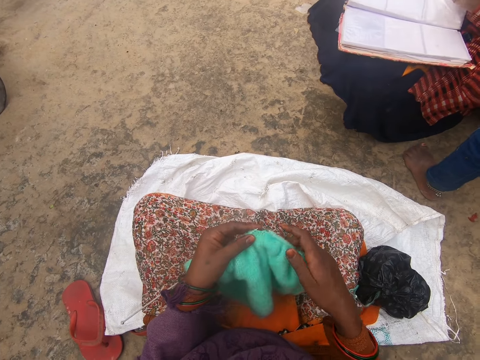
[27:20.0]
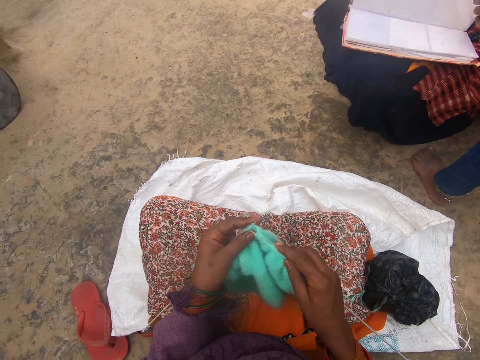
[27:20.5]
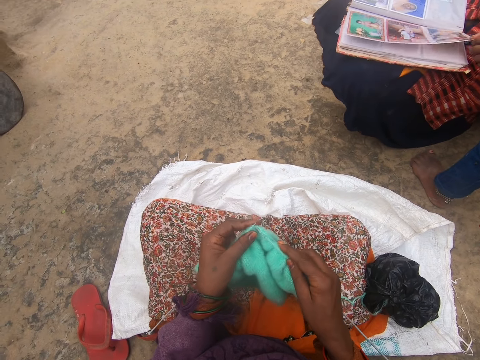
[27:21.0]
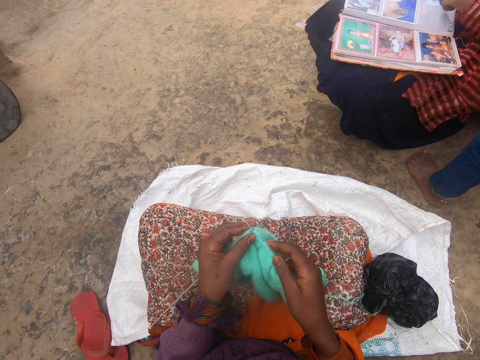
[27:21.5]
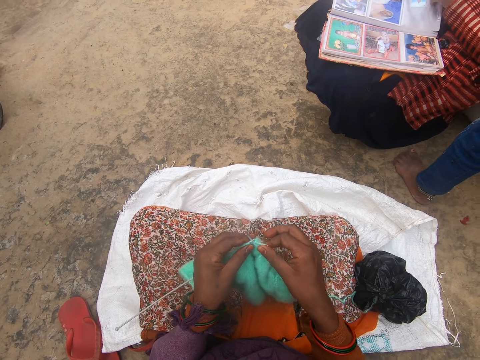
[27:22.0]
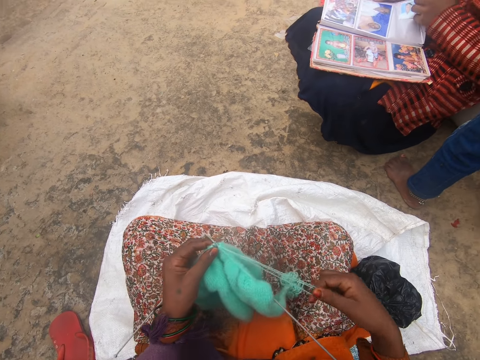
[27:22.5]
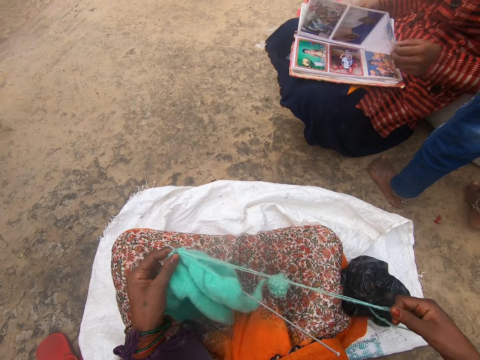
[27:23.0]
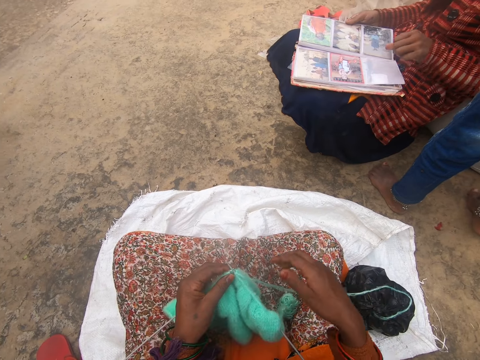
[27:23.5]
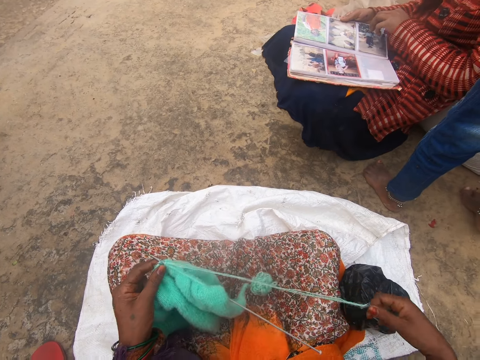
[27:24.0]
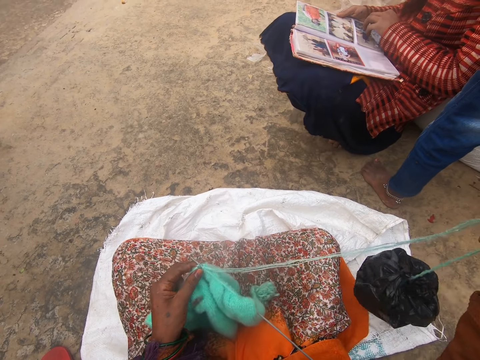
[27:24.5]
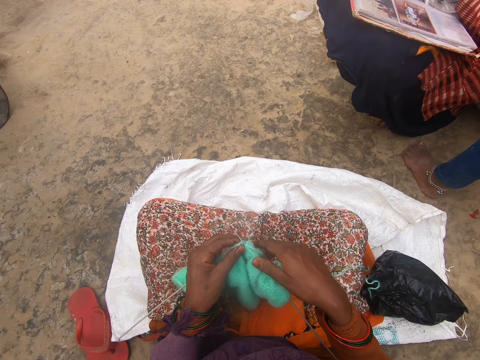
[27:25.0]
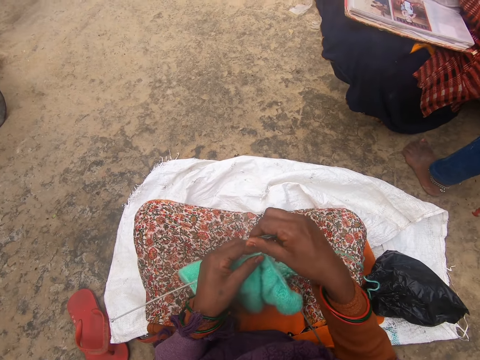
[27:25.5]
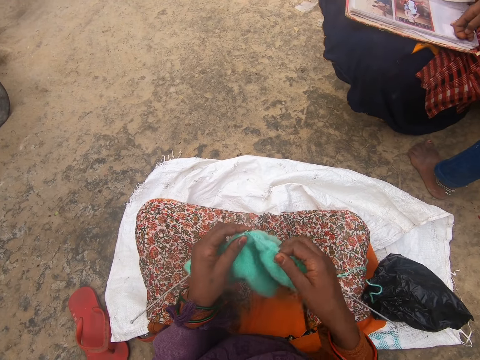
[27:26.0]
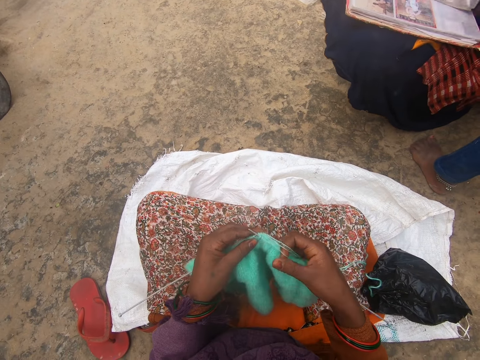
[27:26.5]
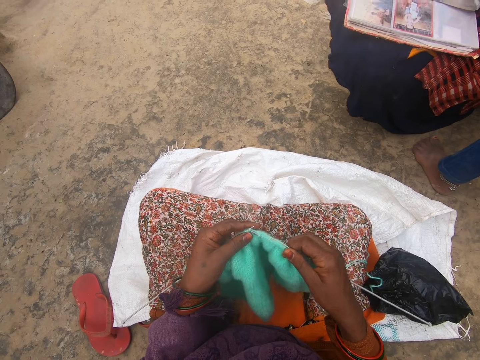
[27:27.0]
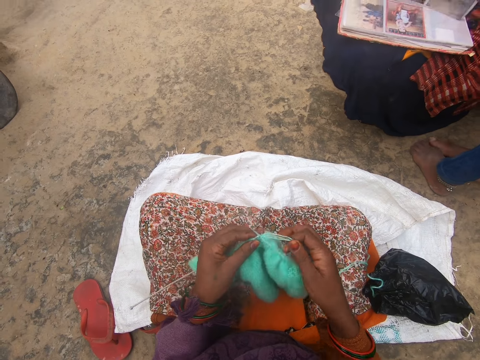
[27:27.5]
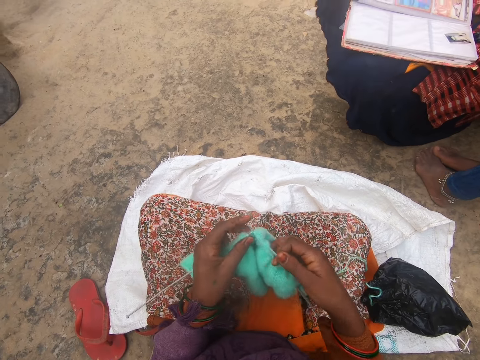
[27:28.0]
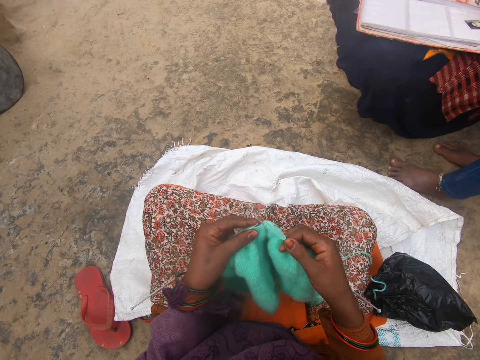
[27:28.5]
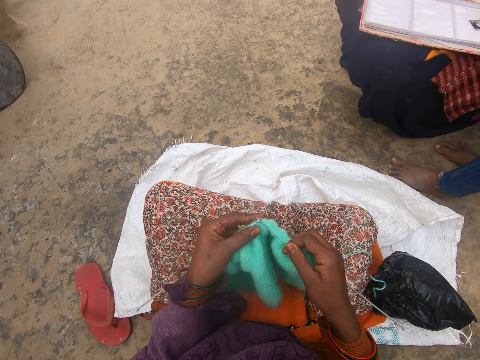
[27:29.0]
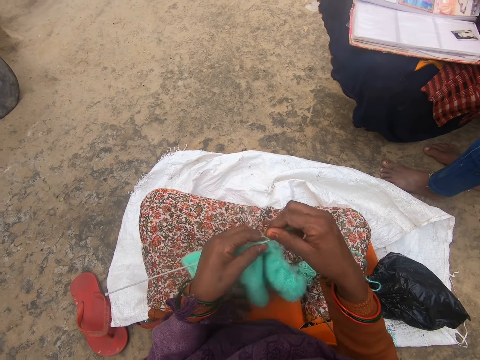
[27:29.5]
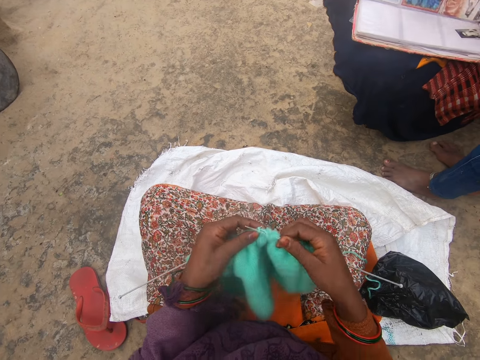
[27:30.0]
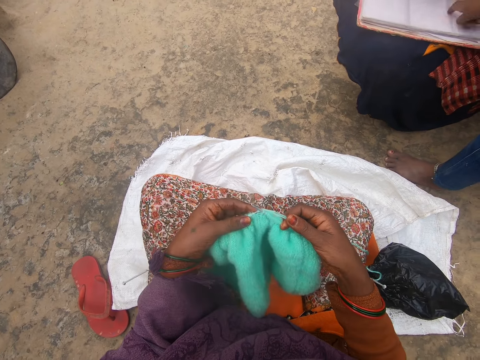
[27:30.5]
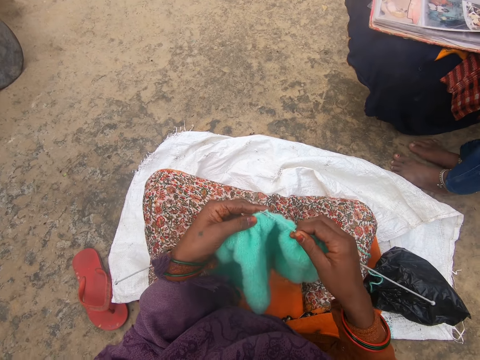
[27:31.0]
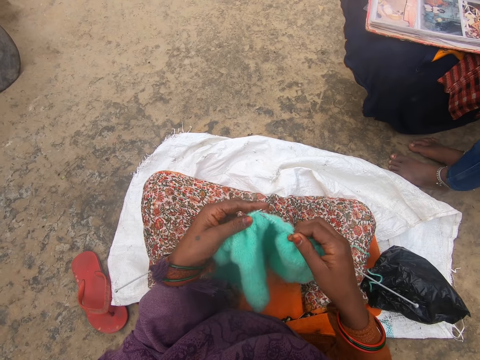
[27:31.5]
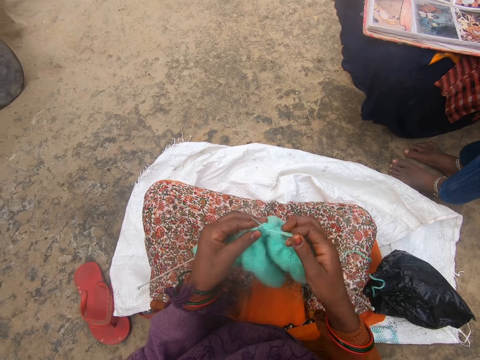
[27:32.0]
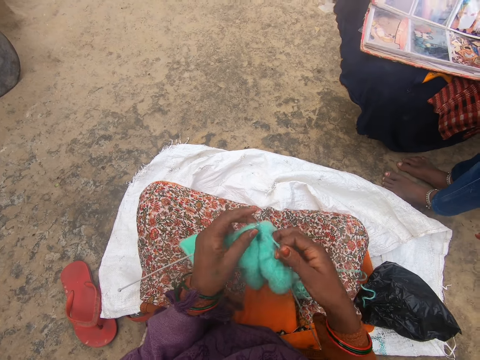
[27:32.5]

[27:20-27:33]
The camera wearer aligns the thread. They sew the fabric. They knit.

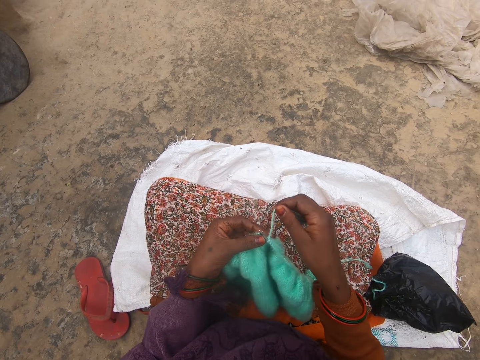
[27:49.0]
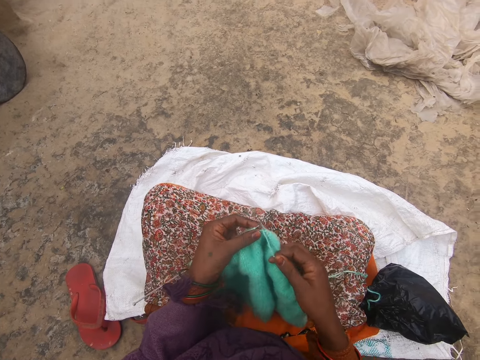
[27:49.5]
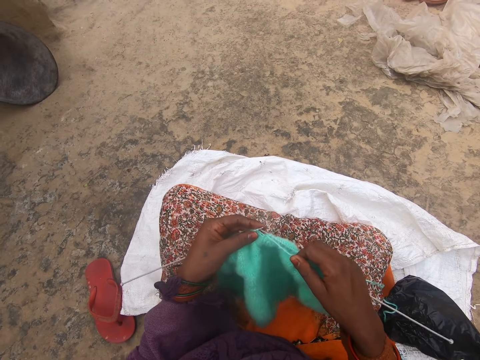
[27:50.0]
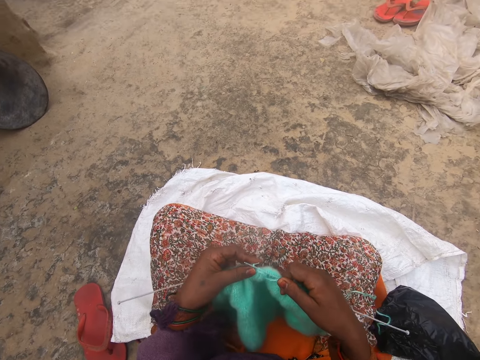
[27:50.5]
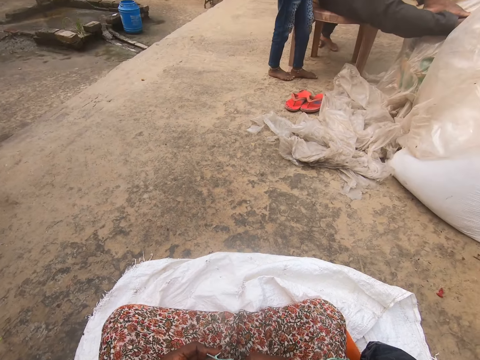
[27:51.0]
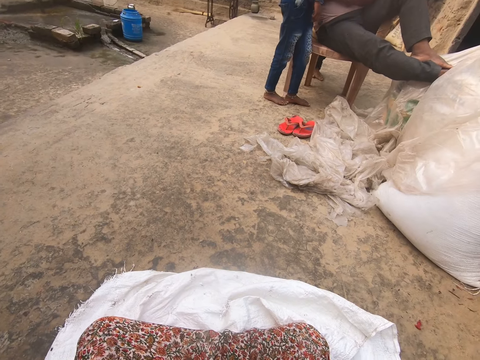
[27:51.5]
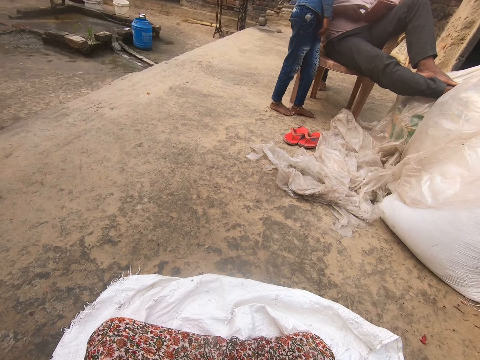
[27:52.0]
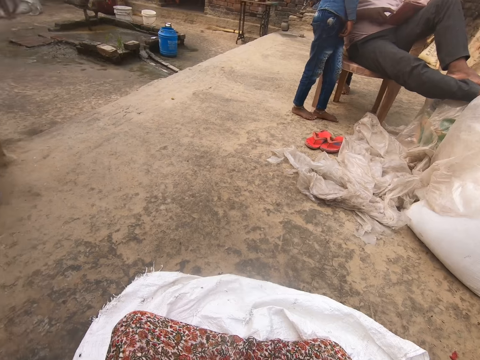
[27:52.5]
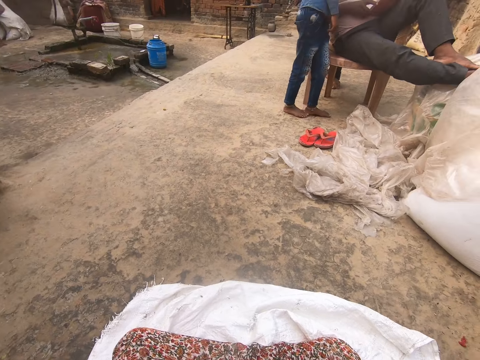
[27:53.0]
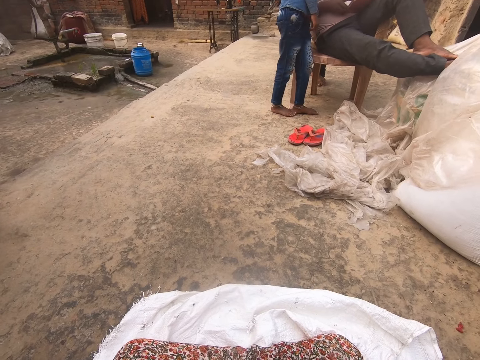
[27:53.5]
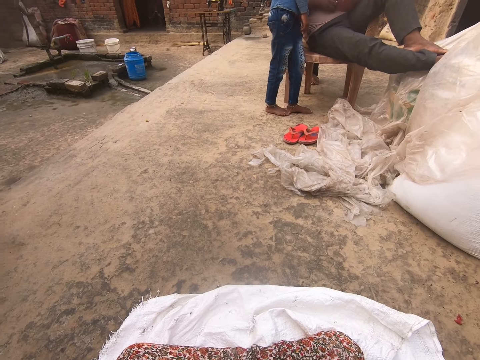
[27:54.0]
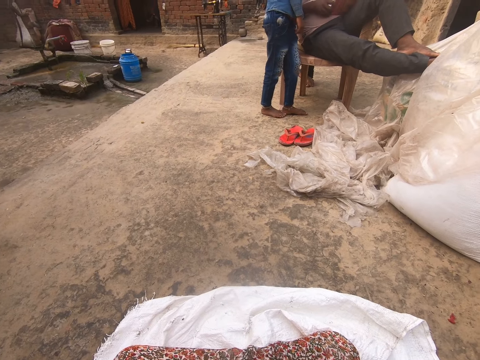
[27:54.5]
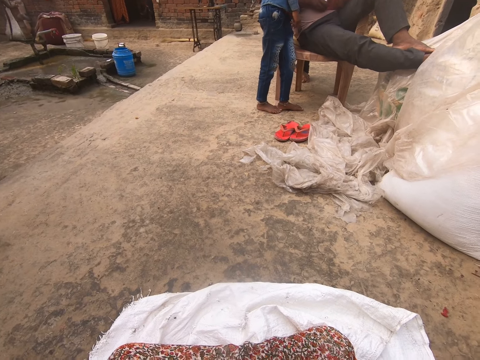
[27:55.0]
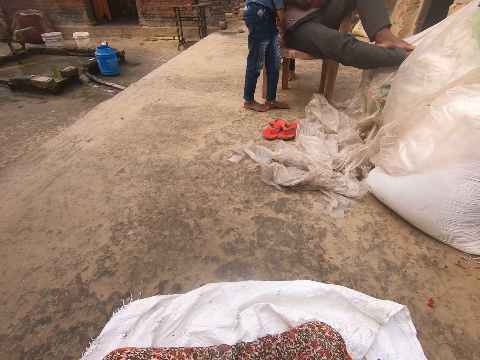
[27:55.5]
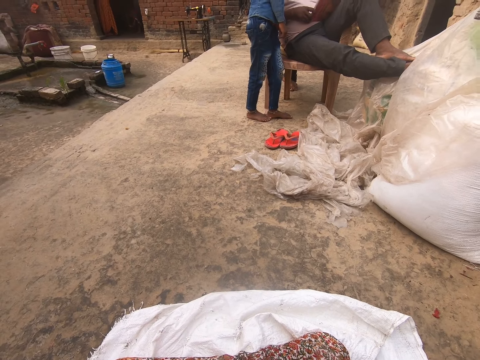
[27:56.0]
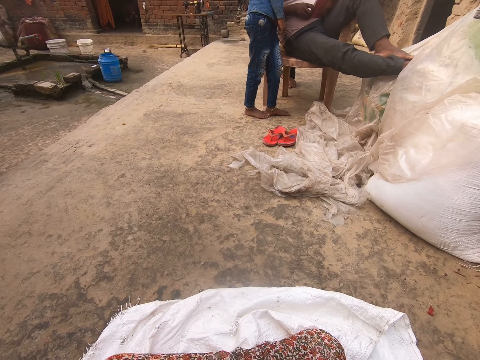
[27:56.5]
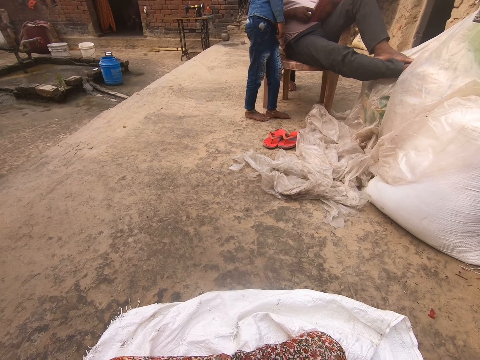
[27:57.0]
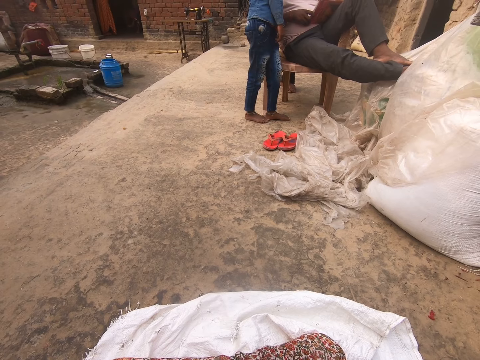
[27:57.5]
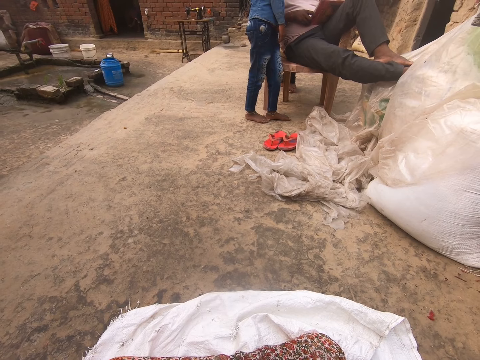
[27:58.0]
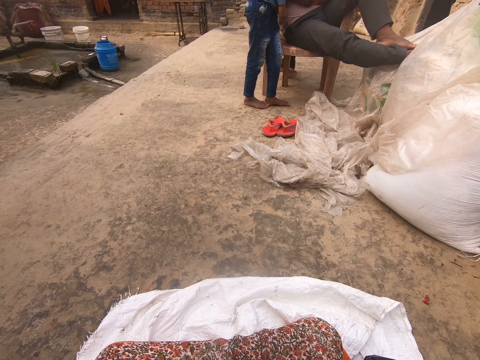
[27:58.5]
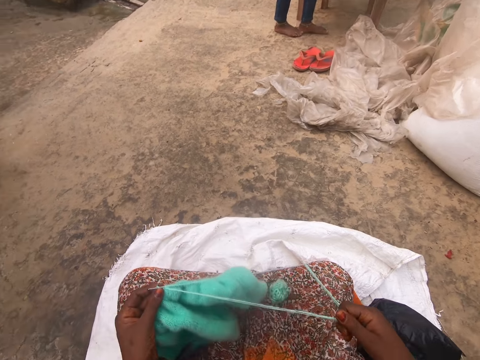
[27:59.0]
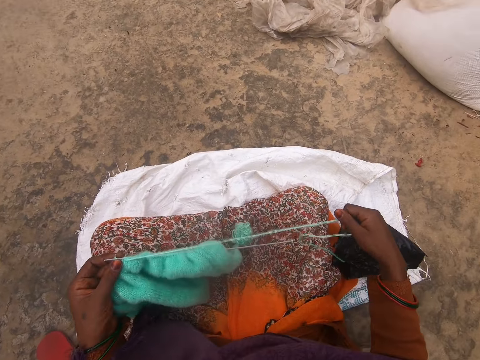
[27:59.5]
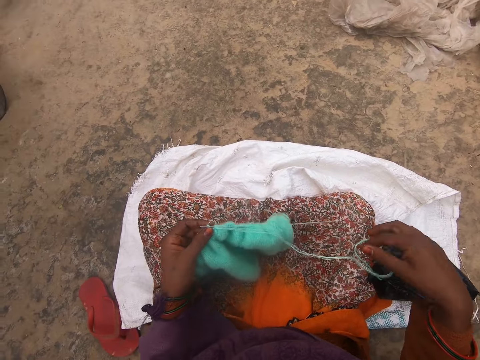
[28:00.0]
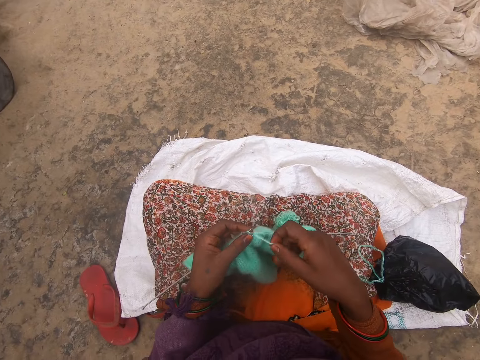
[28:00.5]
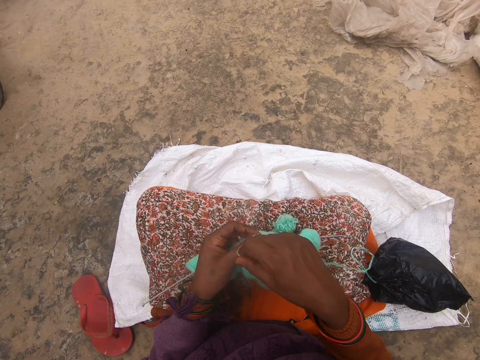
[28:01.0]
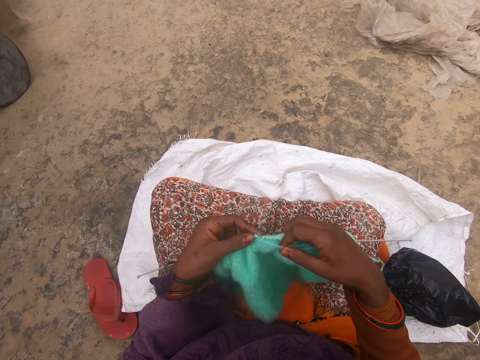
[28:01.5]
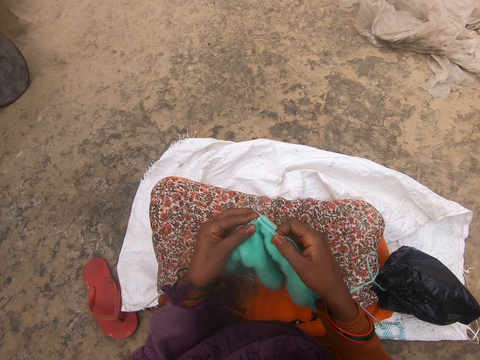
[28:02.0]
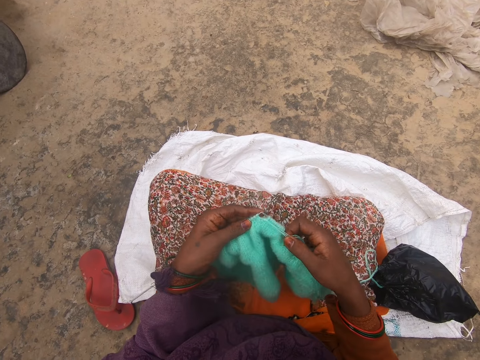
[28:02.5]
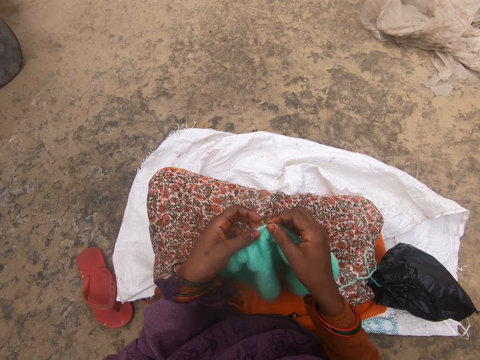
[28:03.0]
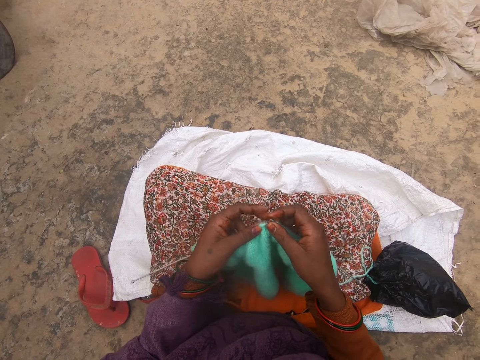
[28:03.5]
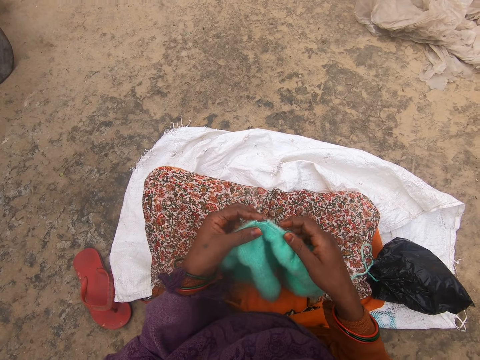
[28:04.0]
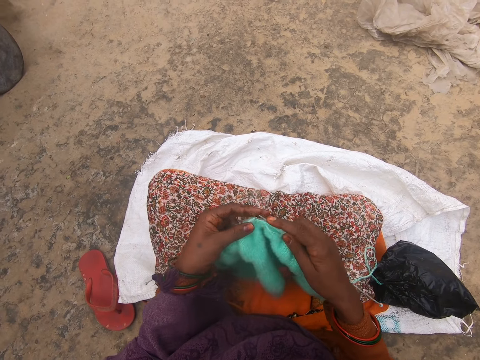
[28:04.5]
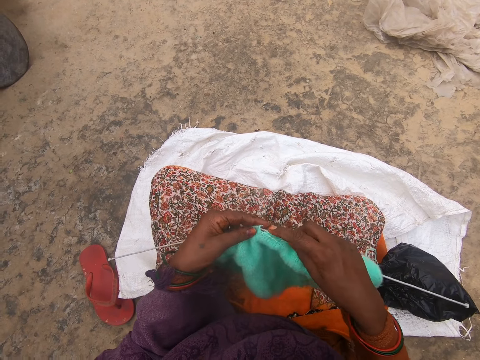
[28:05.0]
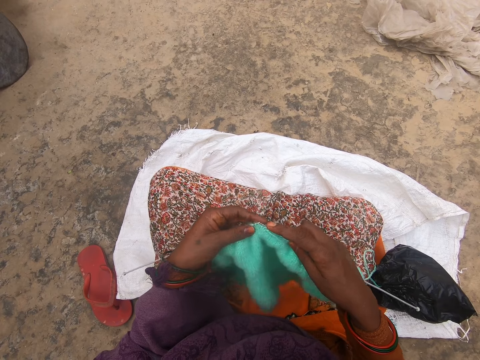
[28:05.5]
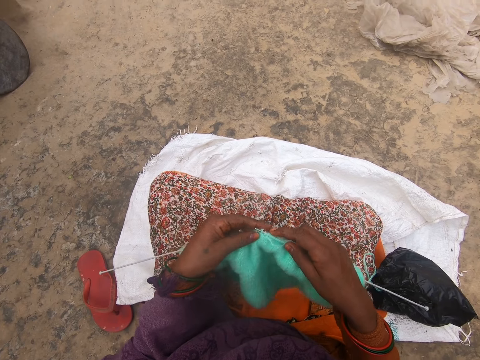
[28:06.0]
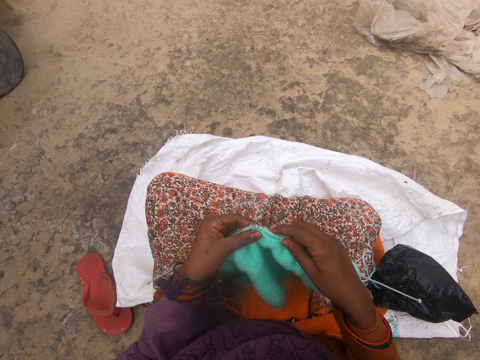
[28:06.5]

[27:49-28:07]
The camera wearer talks. They look forward. They align the thread. They sew the fabric. They knit.
